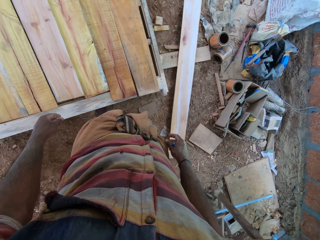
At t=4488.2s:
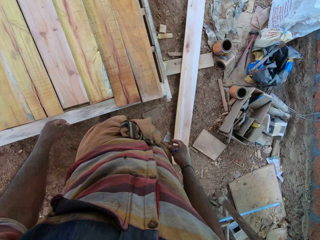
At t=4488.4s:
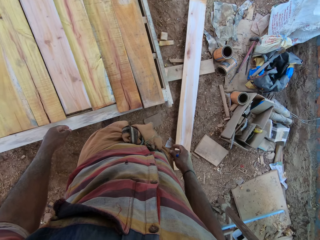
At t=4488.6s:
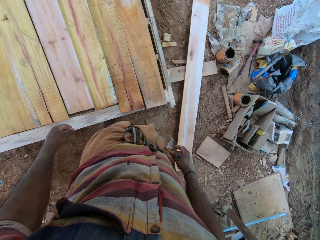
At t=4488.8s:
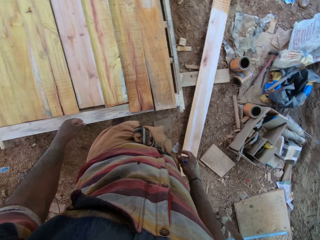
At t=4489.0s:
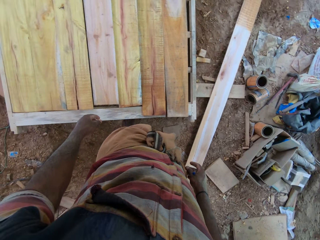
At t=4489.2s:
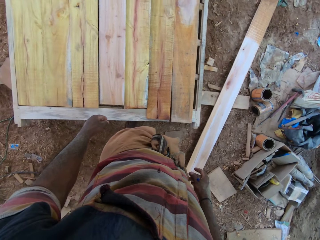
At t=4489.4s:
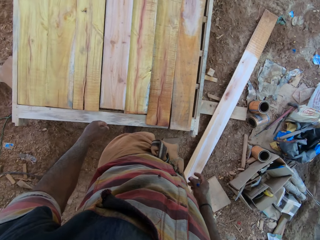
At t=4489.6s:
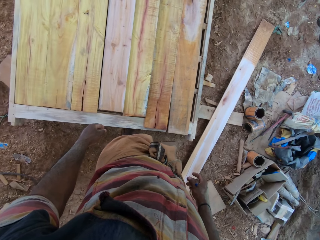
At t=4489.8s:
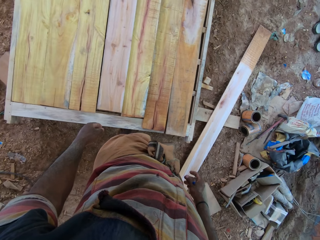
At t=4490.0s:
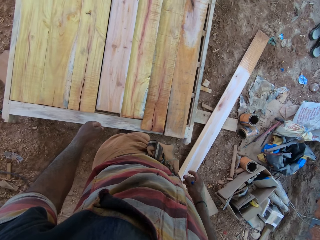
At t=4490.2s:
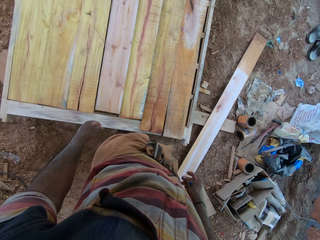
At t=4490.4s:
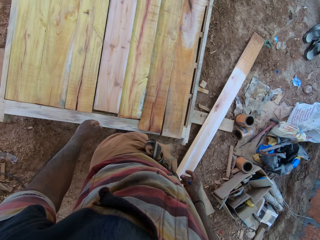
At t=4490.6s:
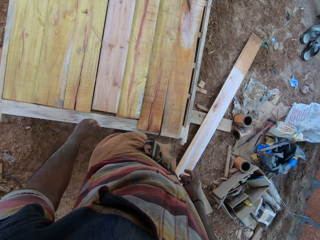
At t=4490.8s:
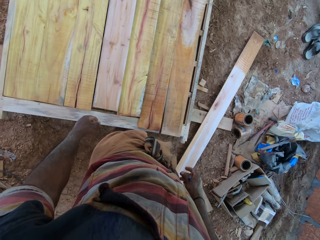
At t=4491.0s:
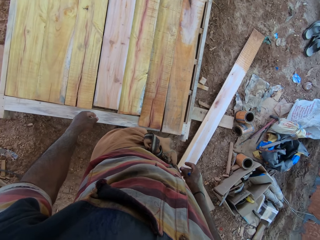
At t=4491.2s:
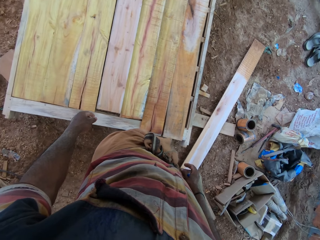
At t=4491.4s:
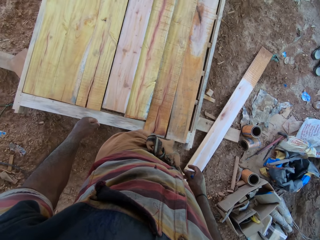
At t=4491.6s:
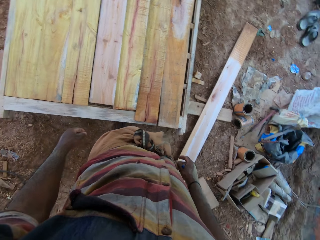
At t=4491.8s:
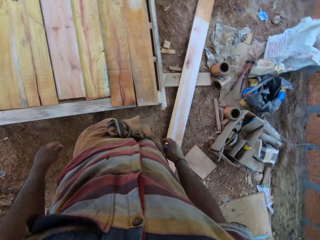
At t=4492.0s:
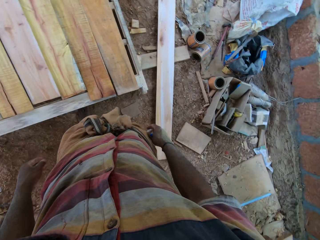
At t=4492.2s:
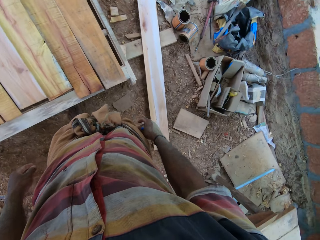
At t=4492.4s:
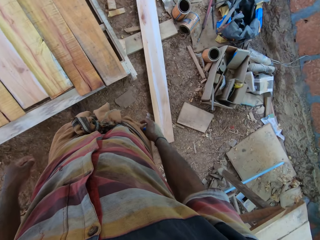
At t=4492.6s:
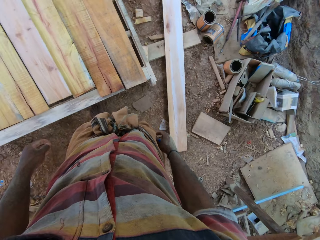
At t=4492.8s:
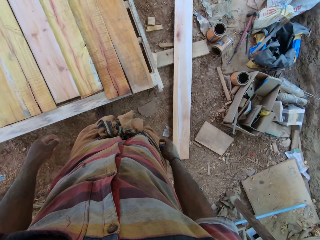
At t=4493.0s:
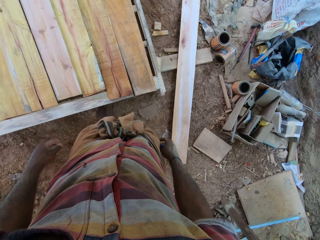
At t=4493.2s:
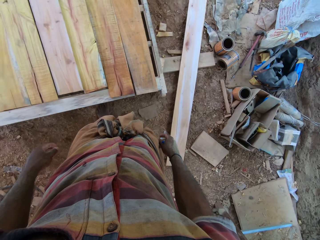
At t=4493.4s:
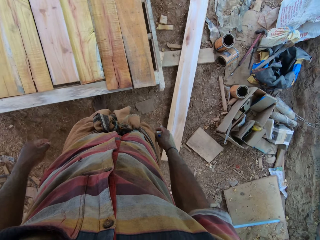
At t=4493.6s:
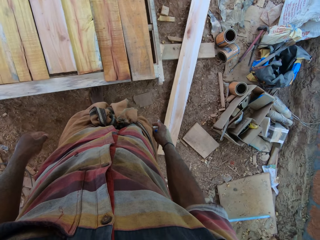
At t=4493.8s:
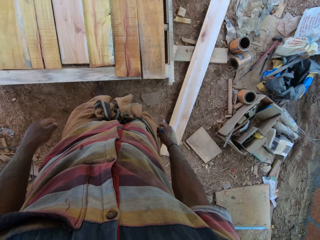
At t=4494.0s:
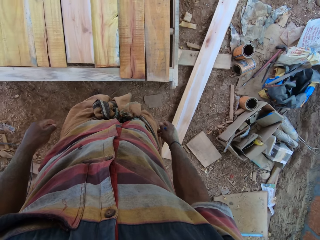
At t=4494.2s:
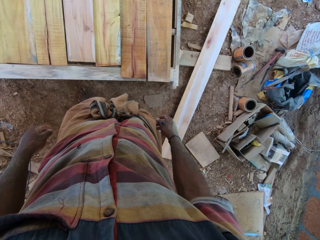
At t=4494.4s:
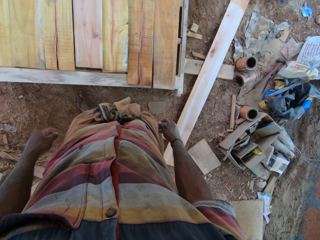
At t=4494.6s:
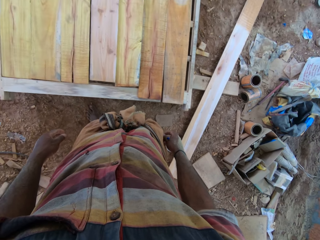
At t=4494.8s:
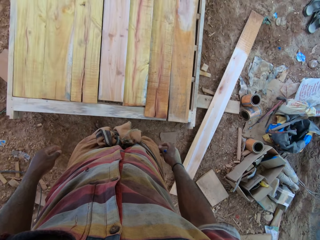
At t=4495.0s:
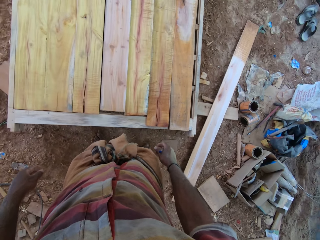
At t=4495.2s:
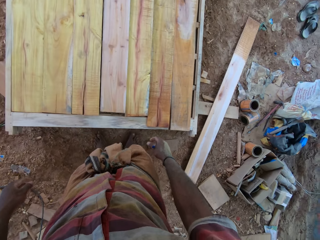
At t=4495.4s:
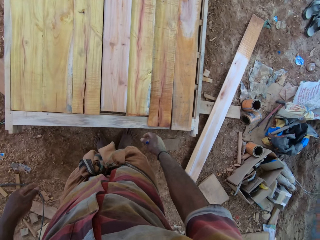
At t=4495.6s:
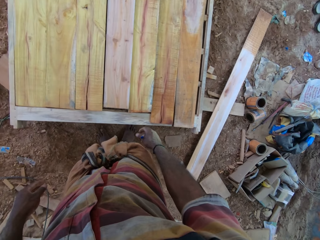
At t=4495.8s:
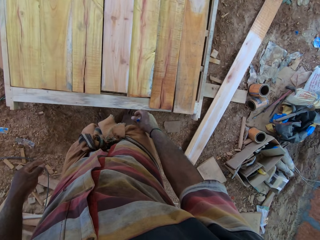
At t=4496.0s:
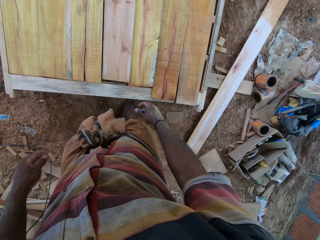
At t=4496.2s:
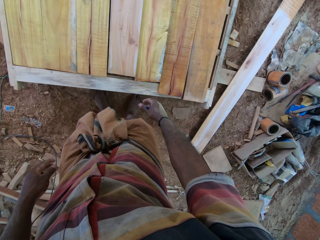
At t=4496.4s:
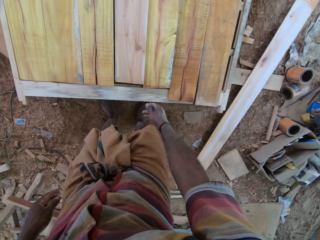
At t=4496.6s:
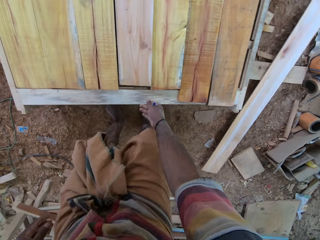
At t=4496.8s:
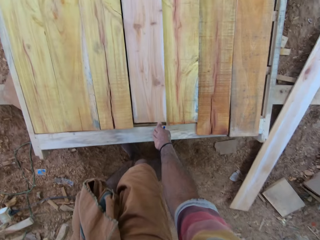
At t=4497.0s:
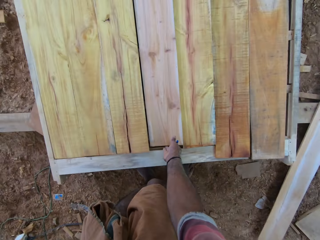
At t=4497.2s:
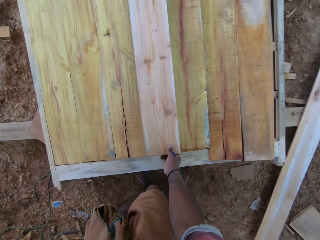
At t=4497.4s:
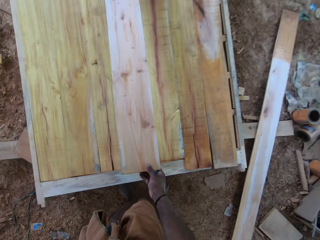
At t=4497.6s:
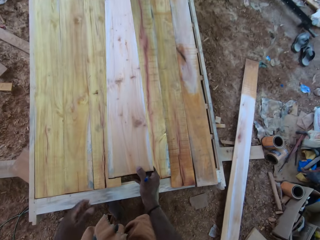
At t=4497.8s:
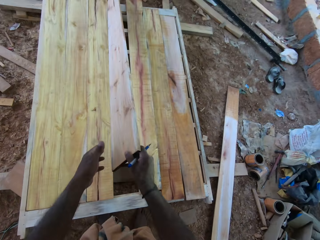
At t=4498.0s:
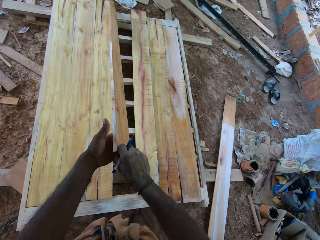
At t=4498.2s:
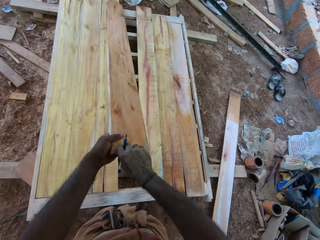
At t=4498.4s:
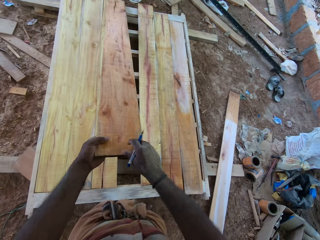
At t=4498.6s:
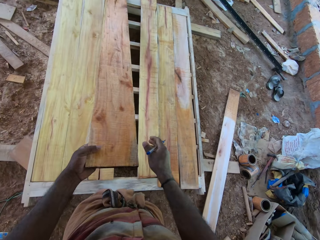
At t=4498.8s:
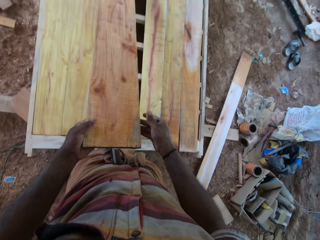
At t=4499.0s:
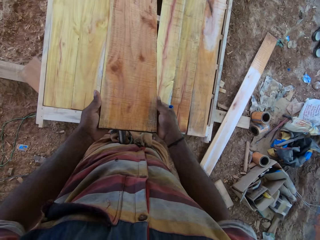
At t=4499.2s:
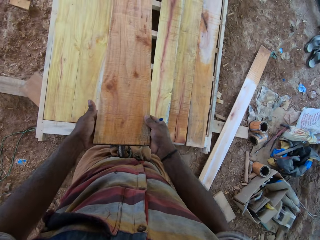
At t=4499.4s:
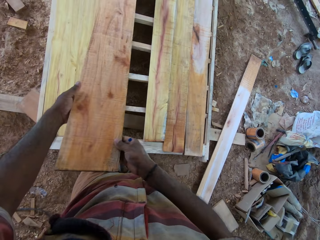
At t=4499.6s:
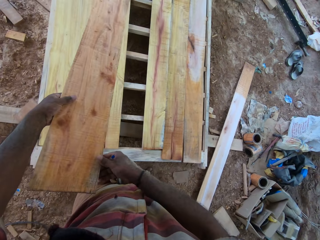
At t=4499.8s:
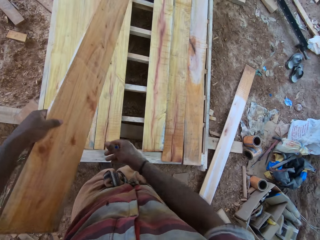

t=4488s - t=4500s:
The camera wearer moves beside the wood. They pick the timber from the table. They hold the wood. They flip the timber.

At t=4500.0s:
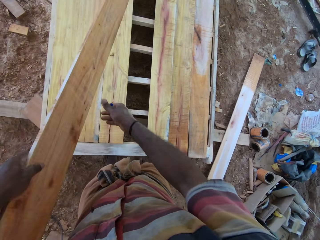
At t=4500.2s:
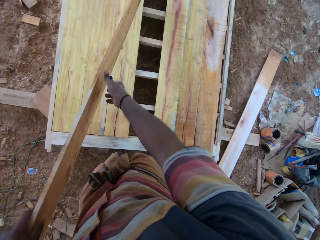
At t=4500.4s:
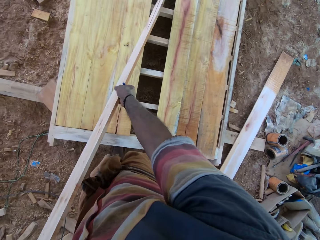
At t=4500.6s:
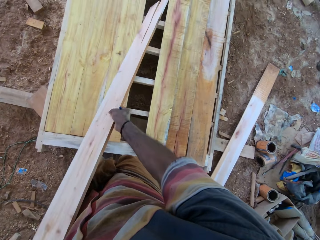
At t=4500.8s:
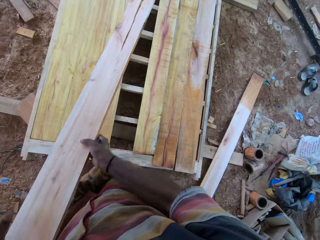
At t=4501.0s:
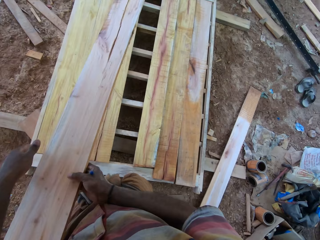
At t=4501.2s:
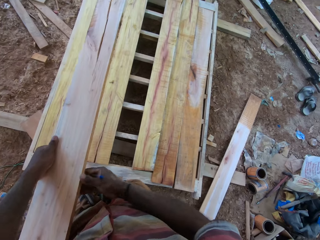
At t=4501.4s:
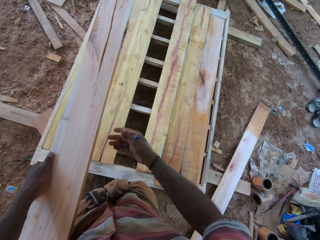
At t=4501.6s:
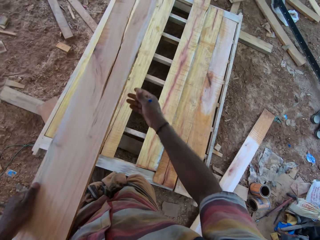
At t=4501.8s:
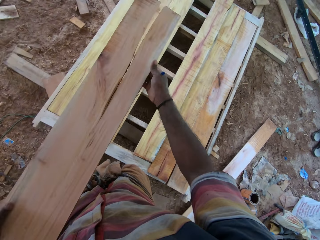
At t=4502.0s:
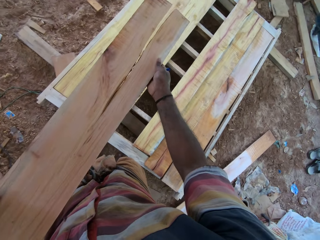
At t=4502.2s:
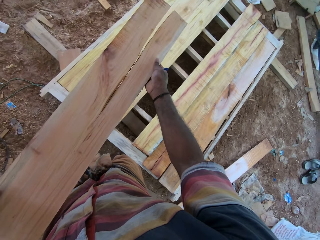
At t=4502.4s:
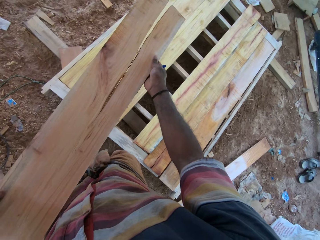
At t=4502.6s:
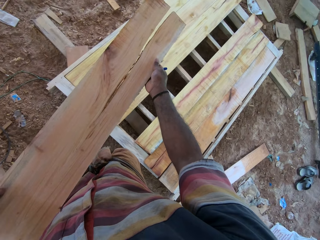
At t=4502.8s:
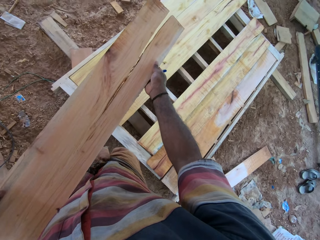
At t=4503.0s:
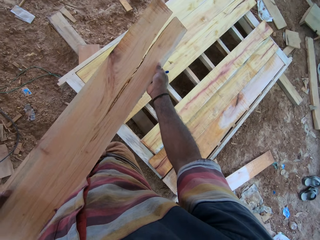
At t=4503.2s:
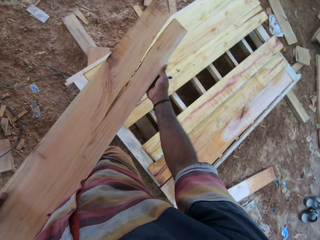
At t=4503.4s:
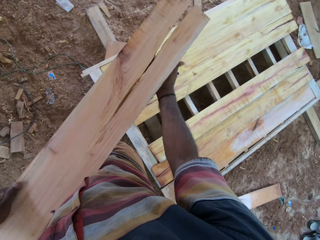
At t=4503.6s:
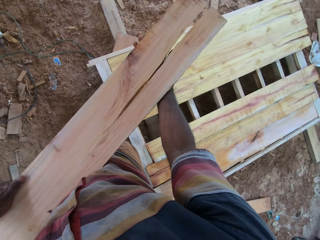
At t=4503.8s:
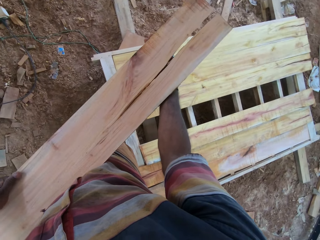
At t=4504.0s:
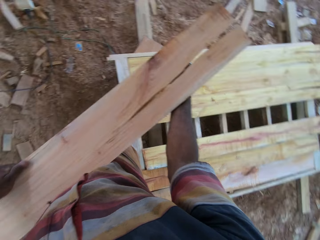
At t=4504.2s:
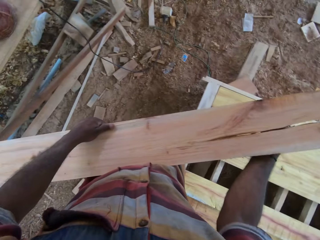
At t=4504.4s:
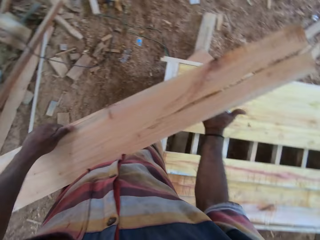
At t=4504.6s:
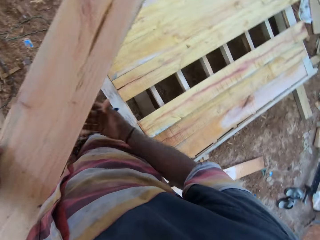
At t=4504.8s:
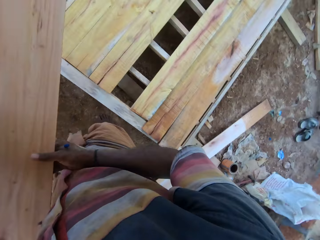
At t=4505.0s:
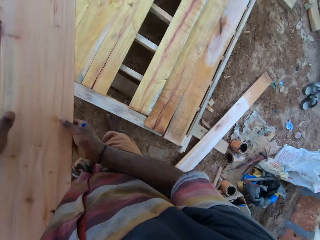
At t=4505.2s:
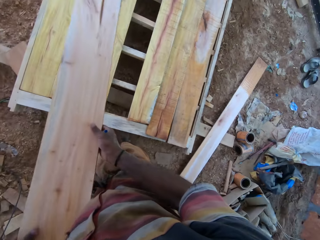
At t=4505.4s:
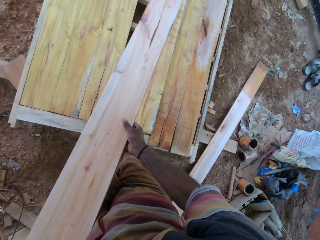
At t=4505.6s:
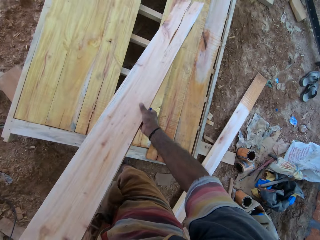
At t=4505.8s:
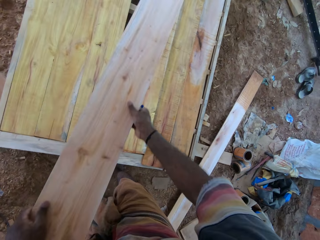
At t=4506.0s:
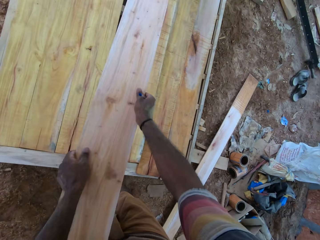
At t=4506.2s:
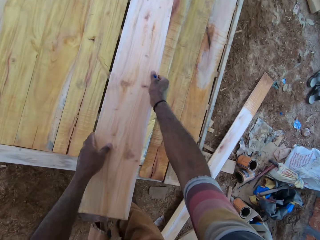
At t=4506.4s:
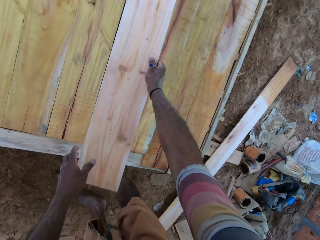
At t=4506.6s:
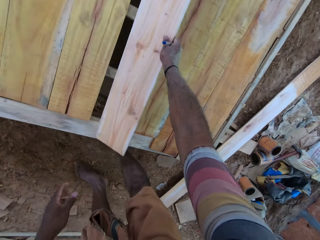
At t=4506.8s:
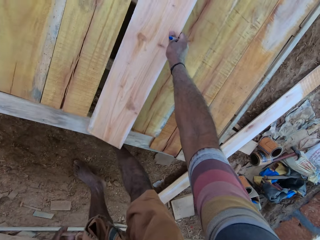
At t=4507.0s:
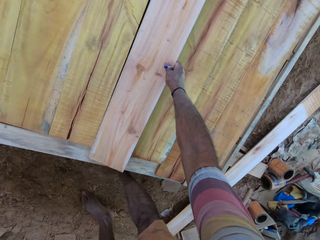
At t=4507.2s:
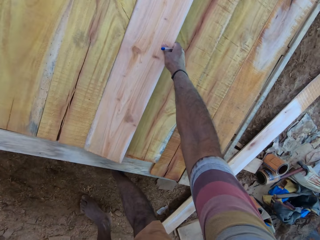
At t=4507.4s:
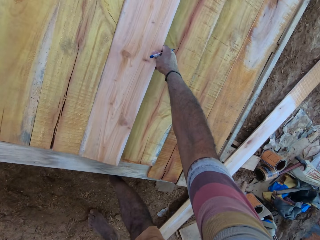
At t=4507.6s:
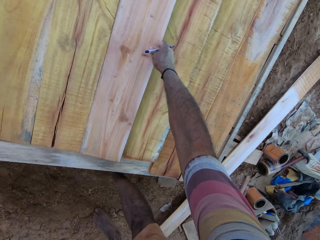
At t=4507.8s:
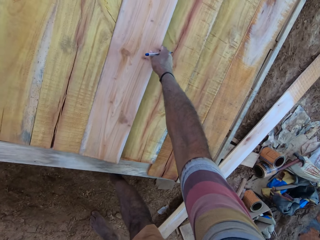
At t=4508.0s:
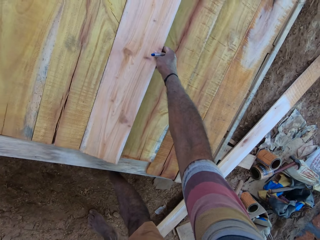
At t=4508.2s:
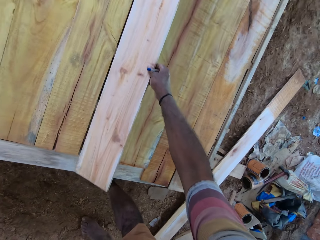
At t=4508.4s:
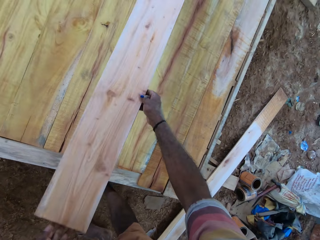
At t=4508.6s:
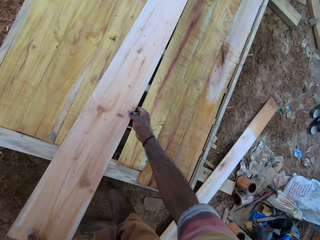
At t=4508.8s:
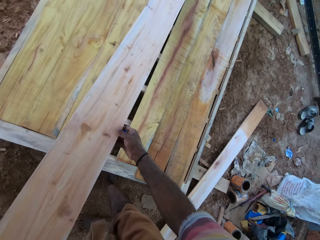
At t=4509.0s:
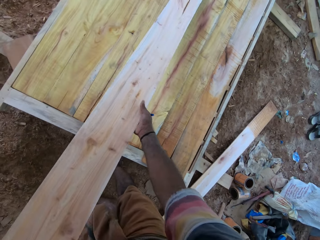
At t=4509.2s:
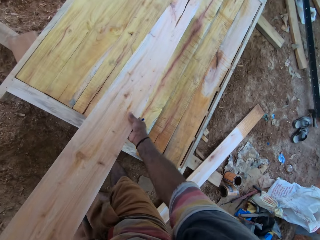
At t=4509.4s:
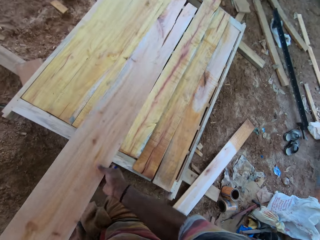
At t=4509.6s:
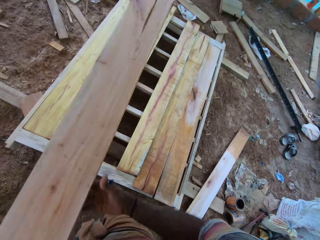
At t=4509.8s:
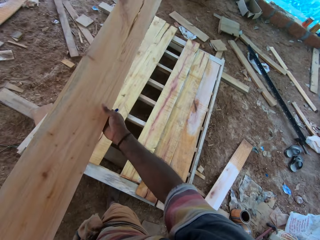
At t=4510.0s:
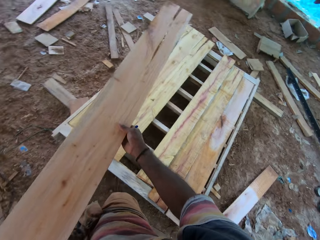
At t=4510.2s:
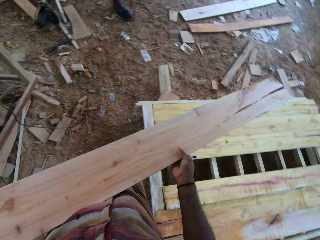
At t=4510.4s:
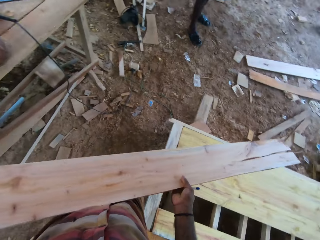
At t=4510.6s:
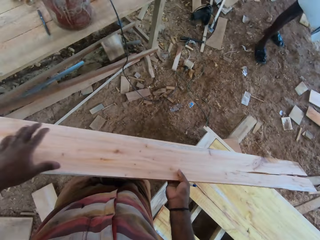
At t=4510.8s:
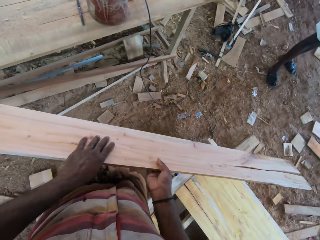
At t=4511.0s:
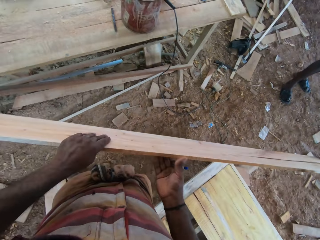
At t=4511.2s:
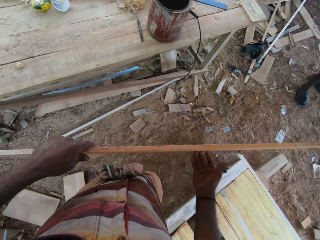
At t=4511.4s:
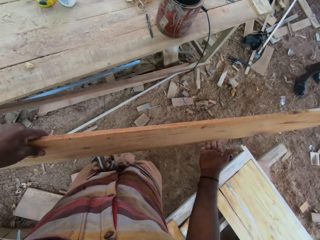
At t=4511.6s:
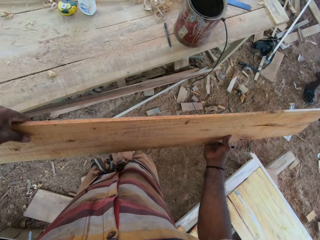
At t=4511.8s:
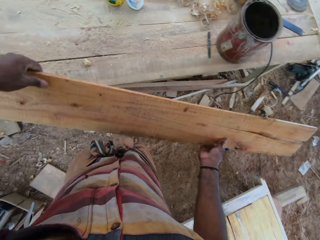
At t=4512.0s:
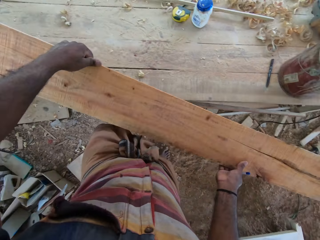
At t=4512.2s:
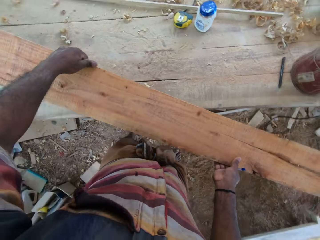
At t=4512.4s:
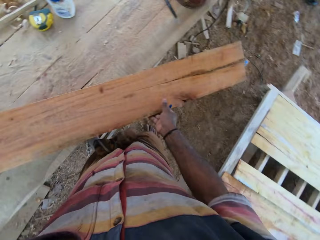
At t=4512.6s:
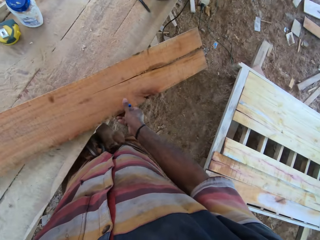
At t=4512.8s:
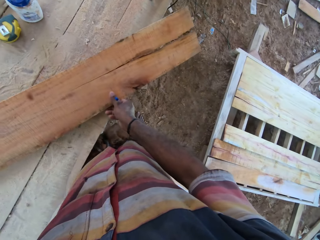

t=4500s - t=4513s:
The camera wearer picks the timber from the table. They hold the wood with hands. They look at the wood. They place the timber on the frames. They pick the timber from the frame. They hold the wood, look at the wood and turn the wood.
